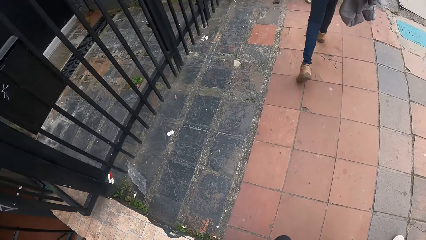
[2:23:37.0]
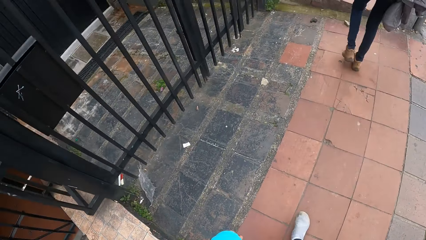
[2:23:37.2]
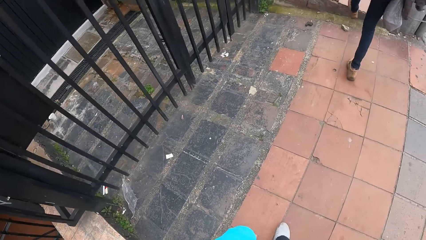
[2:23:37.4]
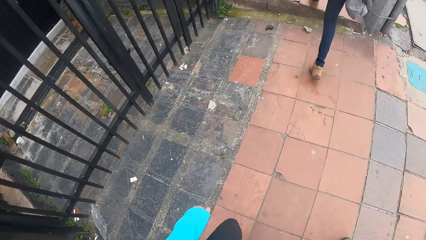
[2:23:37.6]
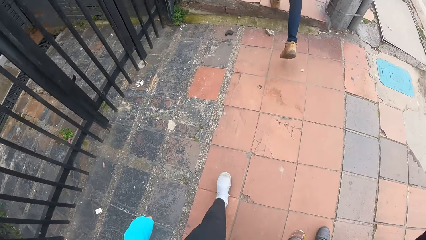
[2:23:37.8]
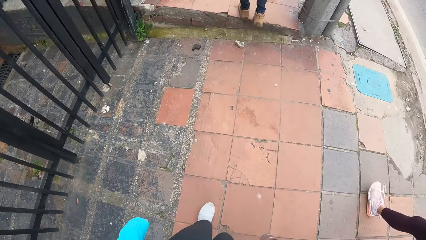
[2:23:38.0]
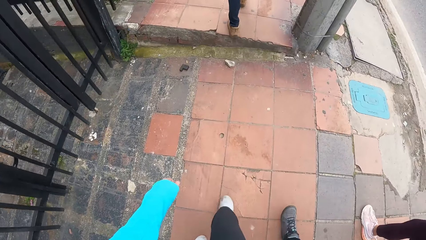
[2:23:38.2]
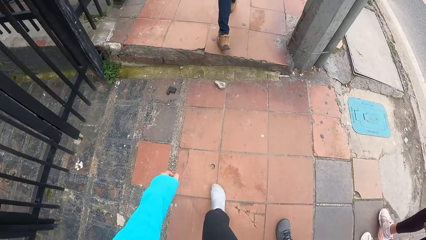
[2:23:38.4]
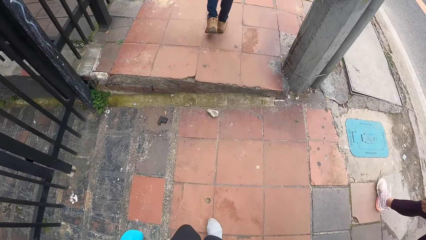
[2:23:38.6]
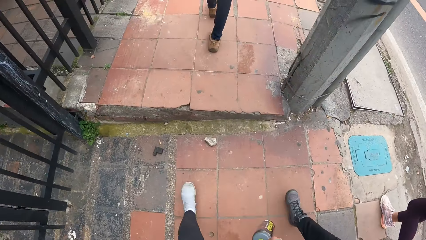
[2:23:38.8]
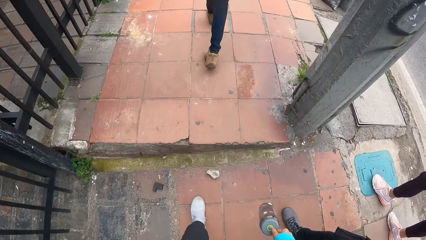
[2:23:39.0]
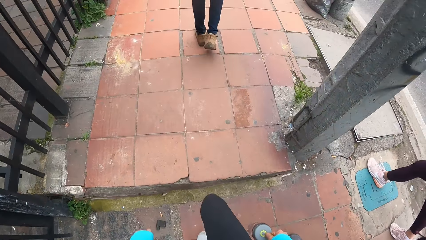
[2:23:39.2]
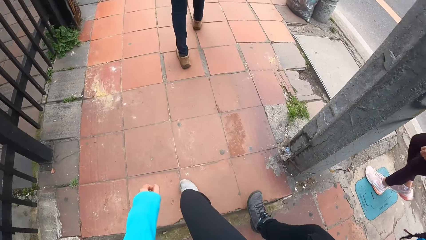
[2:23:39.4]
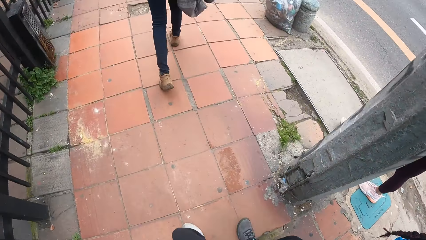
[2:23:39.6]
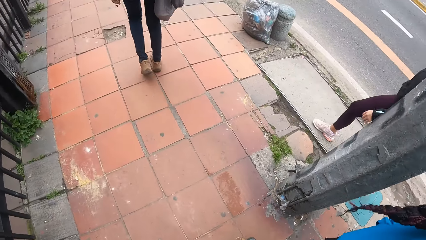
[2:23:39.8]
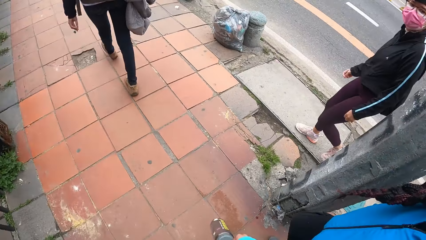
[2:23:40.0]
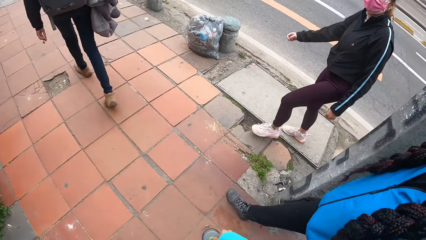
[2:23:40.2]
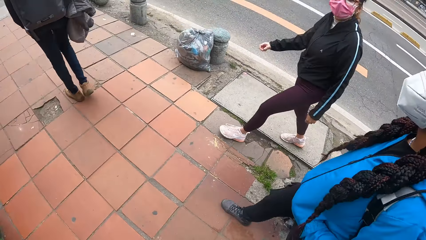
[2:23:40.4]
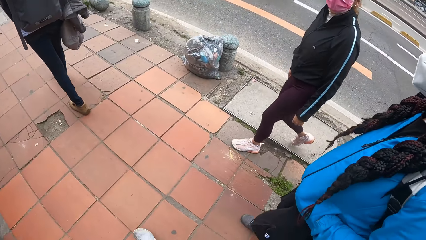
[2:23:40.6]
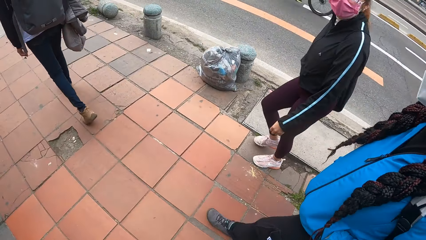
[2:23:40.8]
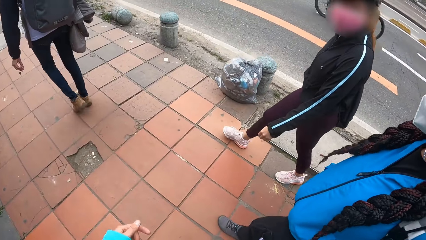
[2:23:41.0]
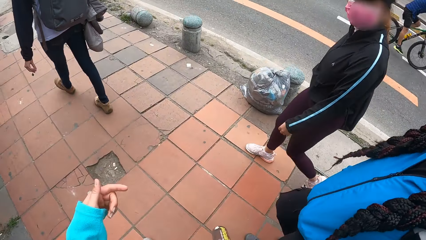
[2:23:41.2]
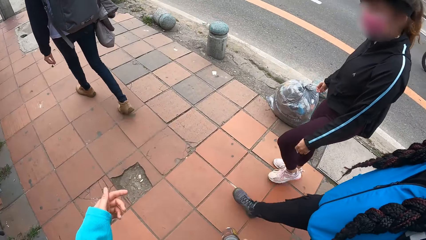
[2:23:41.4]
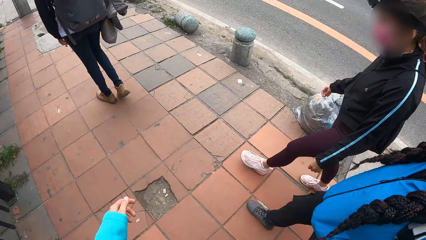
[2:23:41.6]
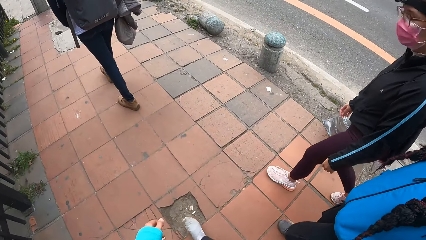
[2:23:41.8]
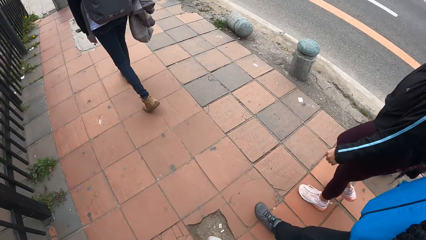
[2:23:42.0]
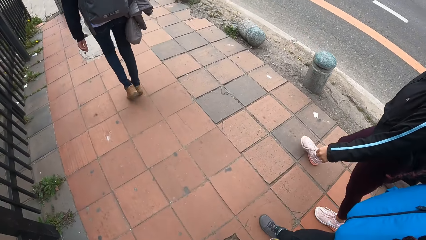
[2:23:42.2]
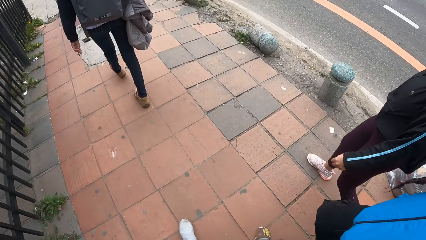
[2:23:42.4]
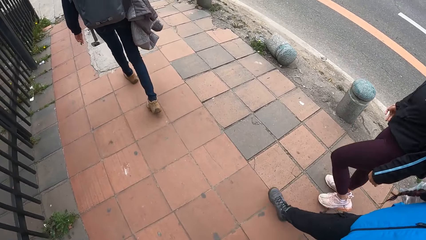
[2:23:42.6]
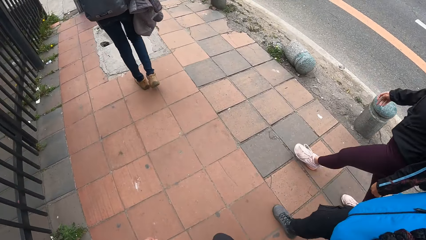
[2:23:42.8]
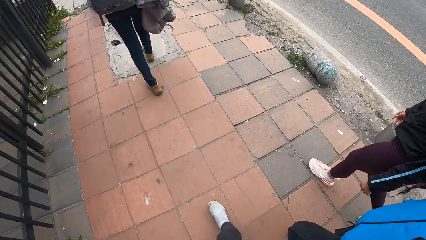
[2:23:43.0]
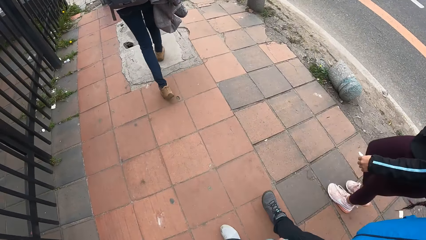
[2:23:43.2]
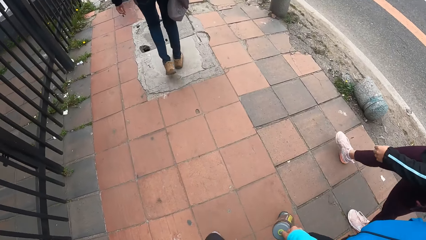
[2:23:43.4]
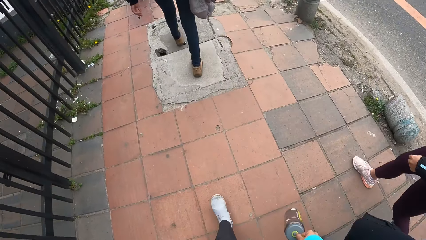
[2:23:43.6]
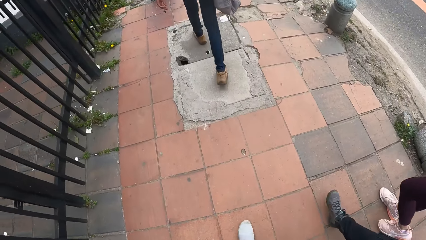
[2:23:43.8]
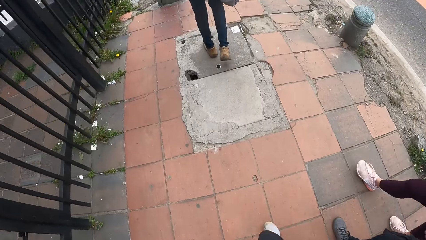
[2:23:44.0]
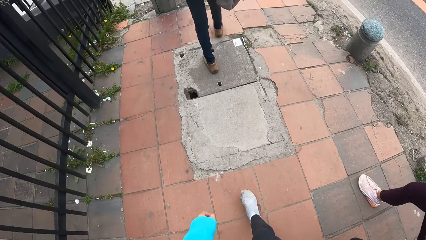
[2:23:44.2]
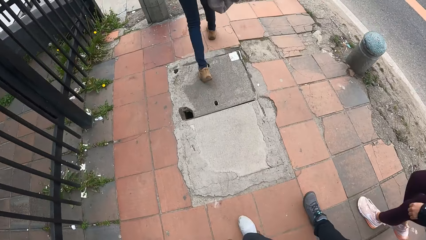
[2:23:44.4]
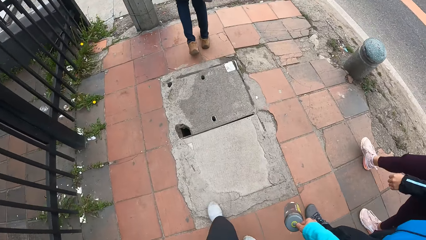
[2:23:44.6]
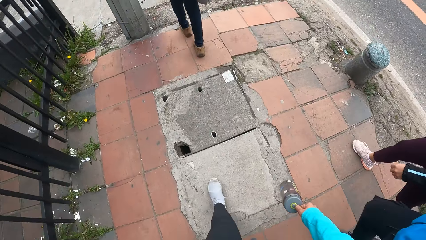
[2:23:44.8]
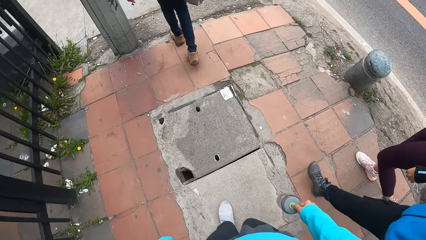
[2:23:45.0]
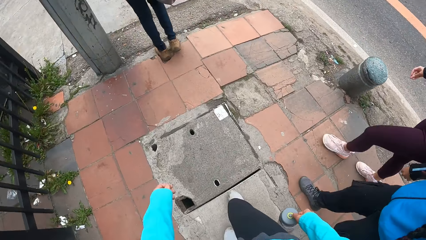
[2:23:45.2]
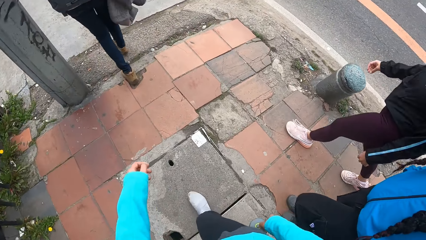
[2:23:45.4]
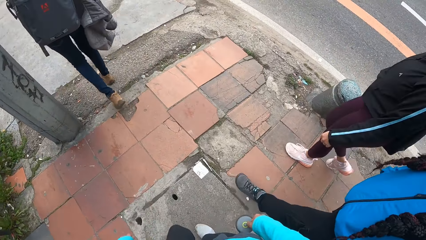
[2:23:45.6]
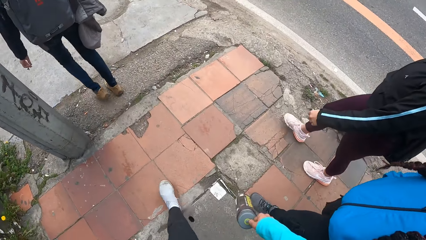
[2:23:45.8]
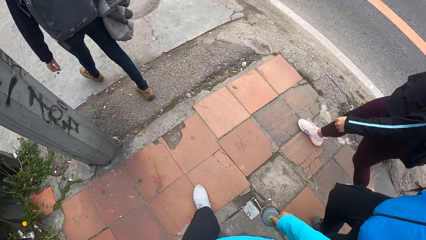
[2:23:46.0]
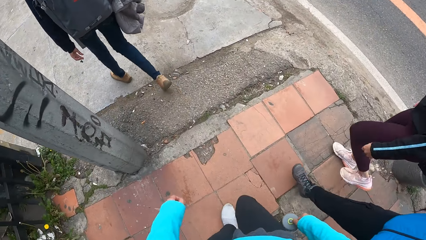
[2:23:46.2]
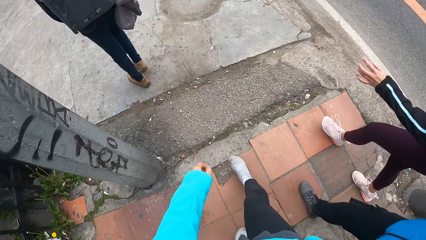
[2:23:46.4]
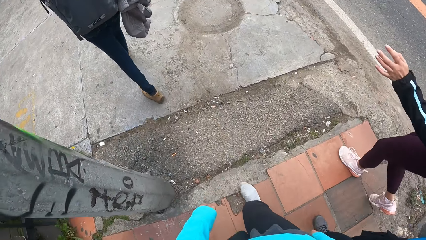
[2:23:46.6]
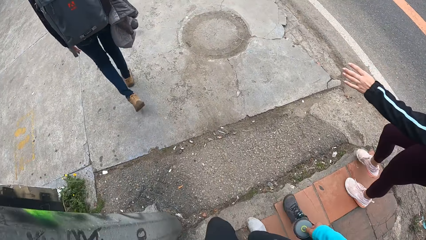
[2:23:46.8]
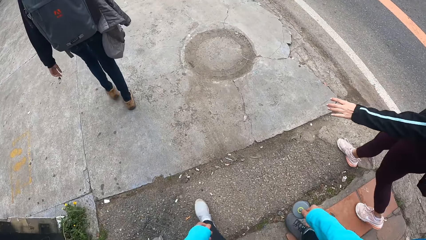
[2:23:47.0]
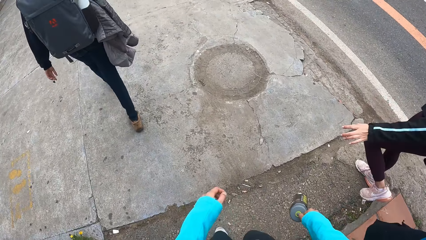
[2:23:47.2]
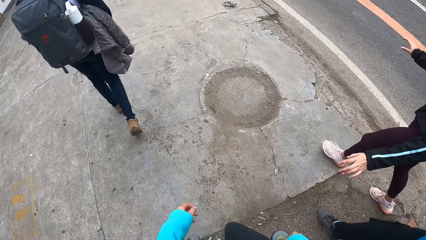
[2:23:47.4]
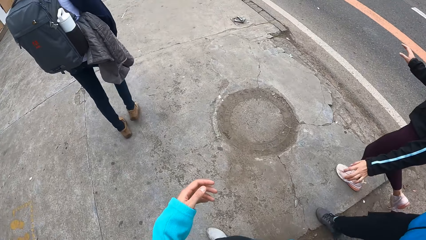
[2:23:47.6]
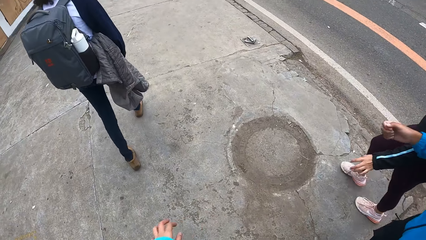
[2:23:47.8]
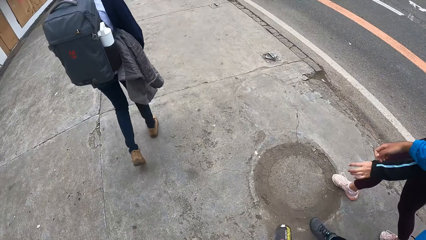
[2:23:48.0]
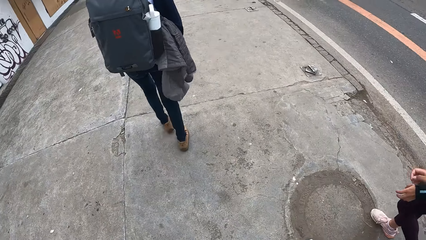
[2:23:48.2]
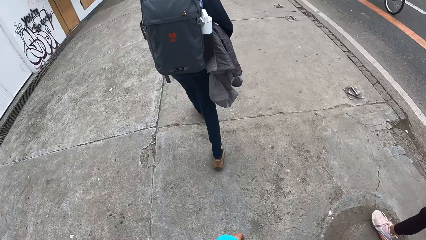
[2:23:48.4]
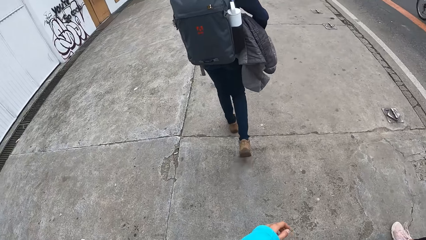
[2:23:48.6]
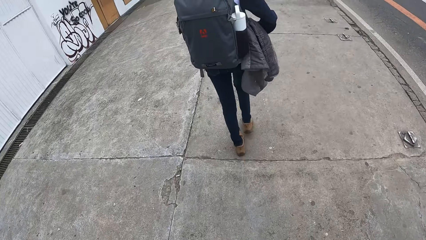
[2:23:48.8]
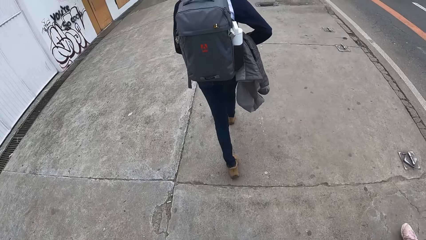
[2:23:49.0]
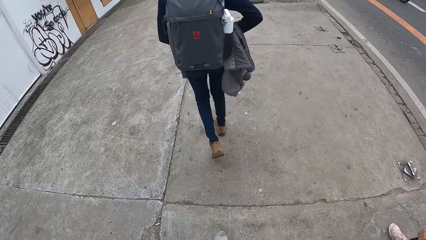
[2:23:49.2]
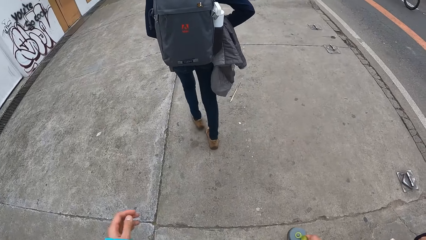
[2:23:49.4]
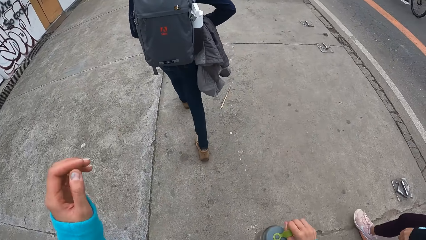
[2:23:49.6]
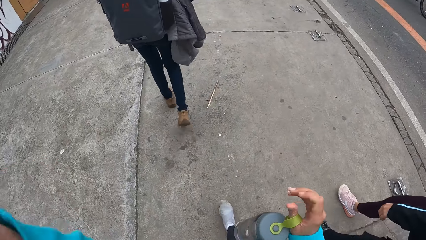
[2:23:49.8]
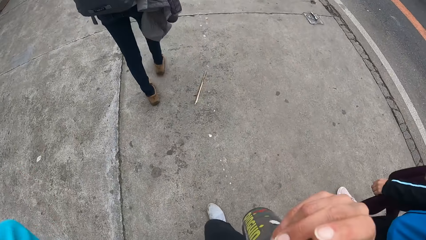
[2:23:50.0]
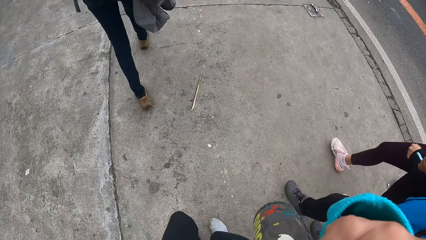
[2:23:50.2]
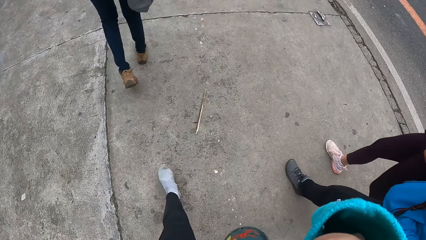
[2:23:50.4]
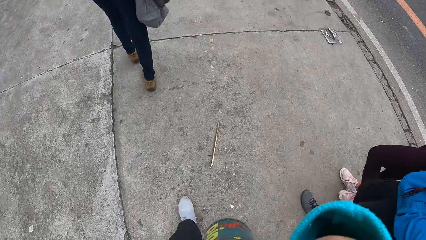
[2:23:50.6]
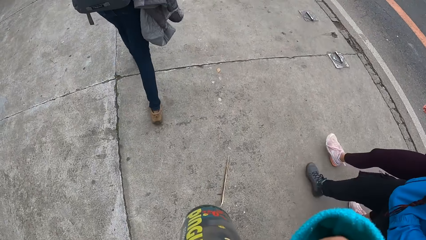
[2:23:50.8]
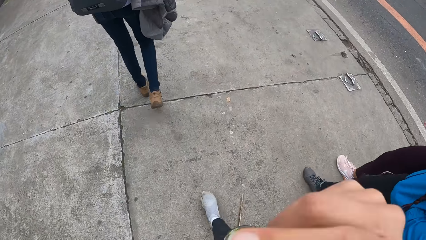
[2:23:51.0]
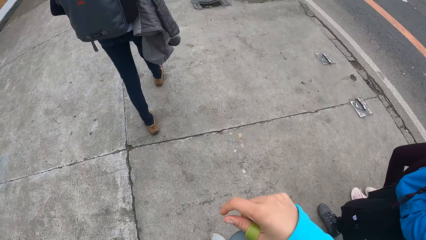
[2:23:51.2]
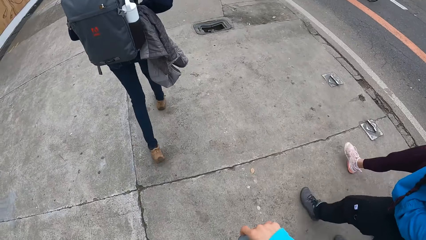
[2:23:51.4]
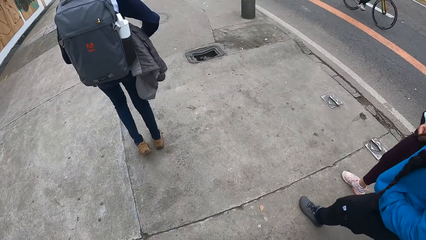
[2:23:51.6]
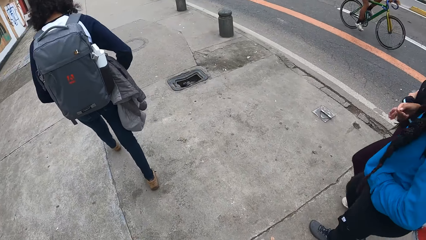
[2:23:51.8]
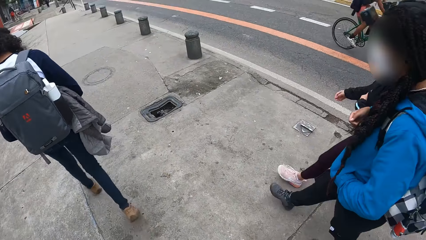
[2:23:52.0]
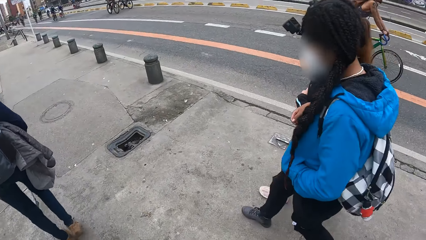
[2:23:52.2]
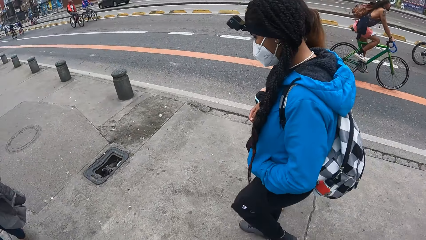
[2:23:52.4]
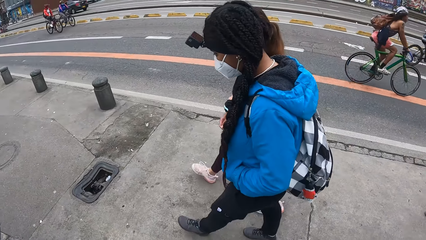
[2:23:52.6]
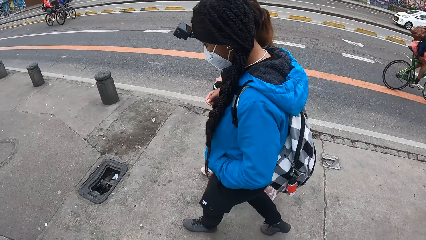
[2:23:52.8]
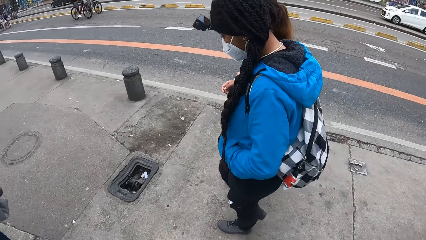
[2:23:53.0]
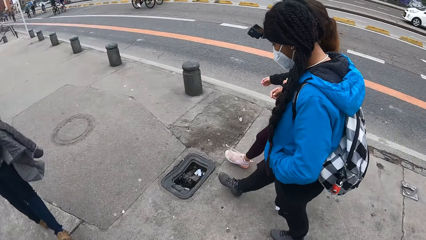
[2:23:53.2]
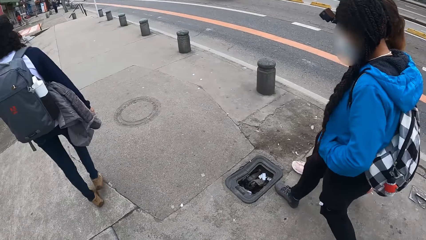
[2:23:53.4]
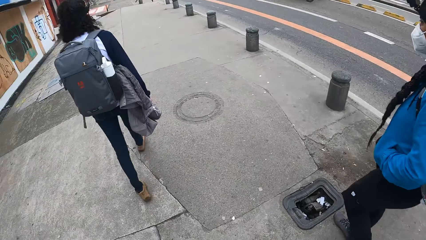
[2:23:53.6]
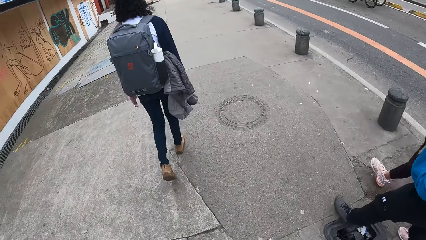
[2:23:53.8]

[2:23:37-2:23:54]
A woman talks to the camera wearer. The camera wearer walks along the road. They lift up the hand. They walk along the road.
